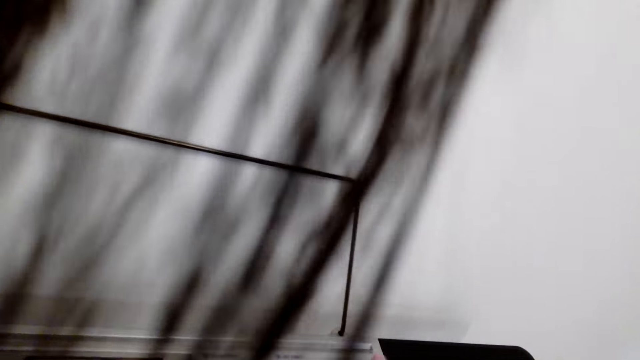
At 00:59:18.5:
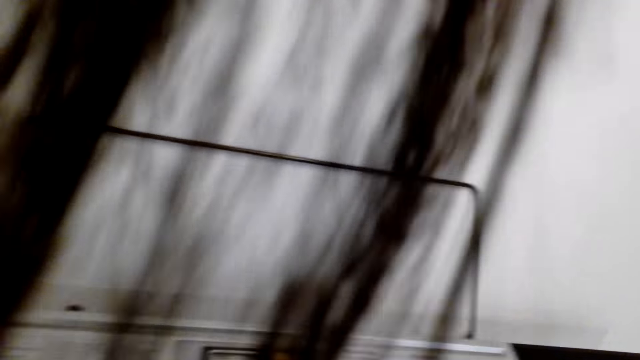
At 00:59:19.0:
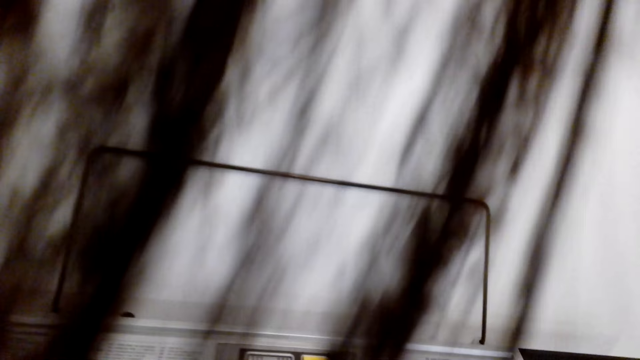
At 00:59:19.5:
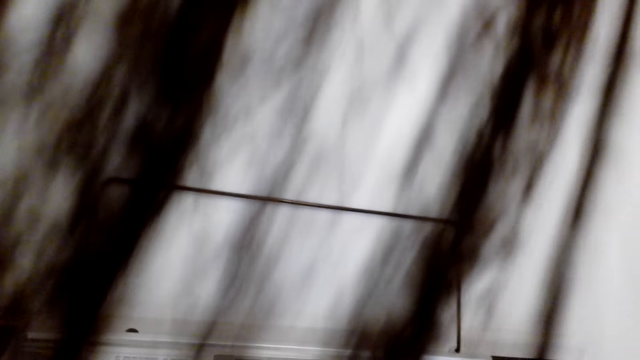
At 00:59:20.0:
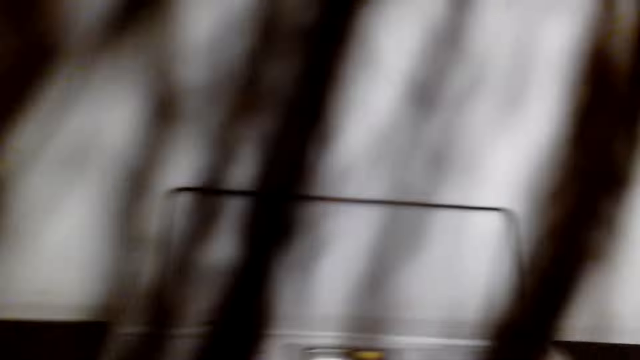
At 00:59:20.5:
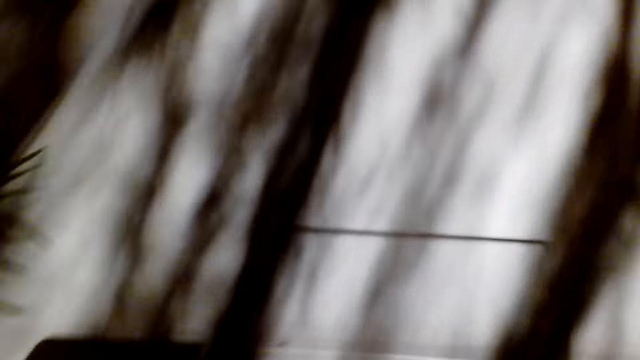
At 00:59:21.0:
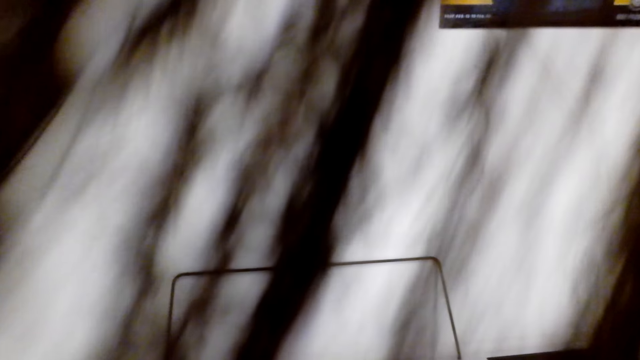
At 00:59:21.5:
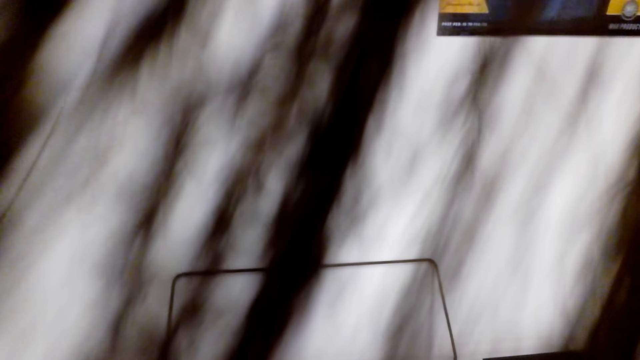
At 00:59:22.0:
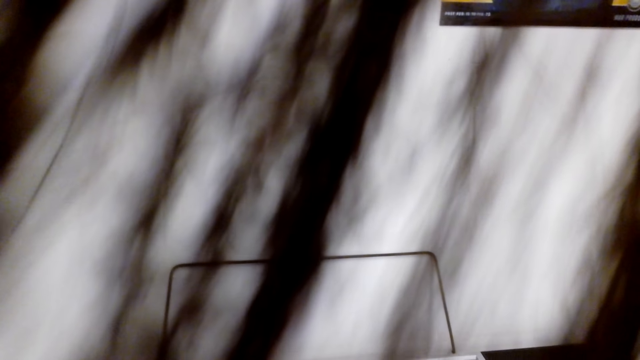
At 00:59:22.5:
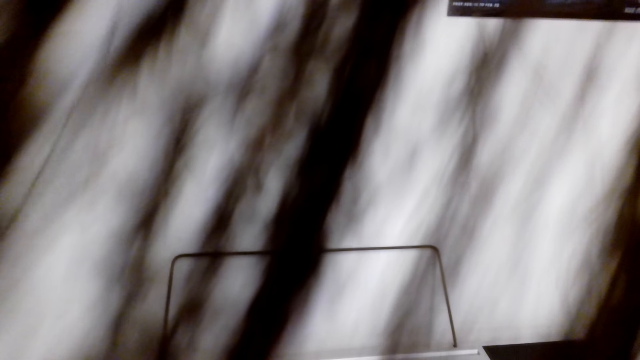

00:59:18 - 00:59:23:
The camera wearer plays the piano.

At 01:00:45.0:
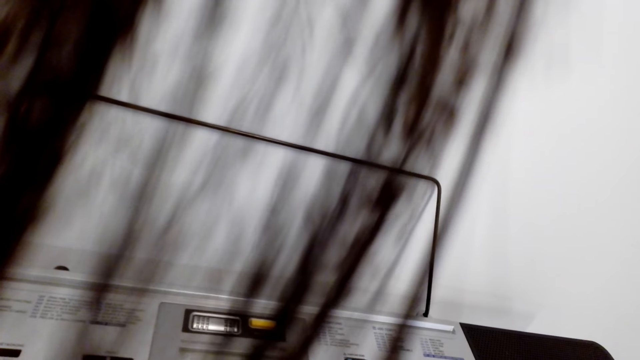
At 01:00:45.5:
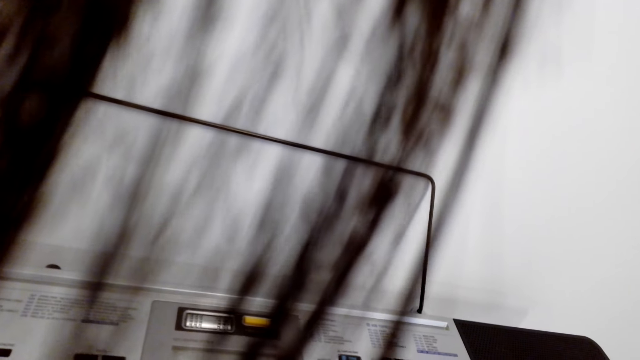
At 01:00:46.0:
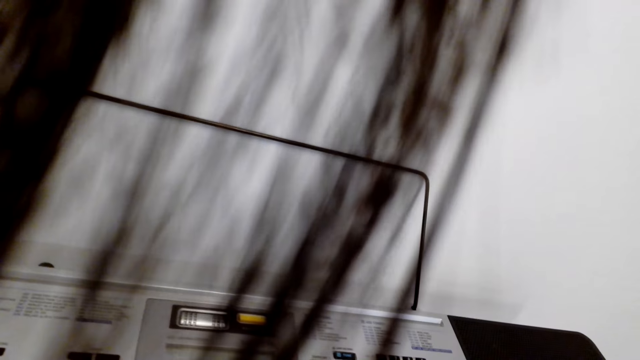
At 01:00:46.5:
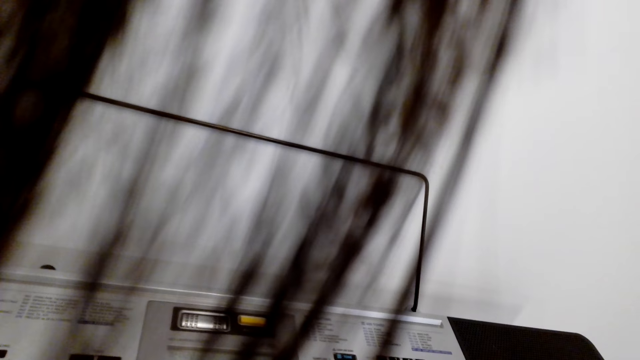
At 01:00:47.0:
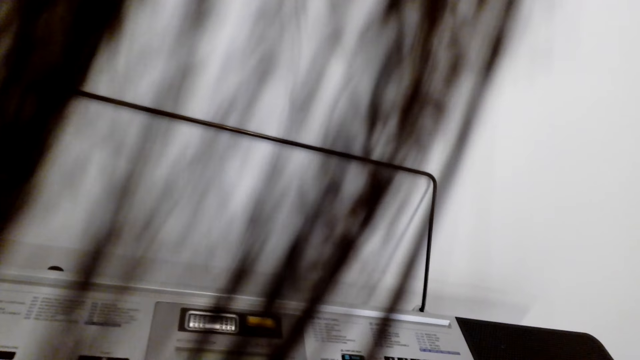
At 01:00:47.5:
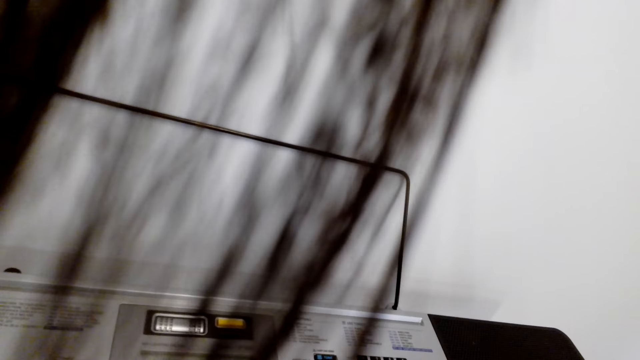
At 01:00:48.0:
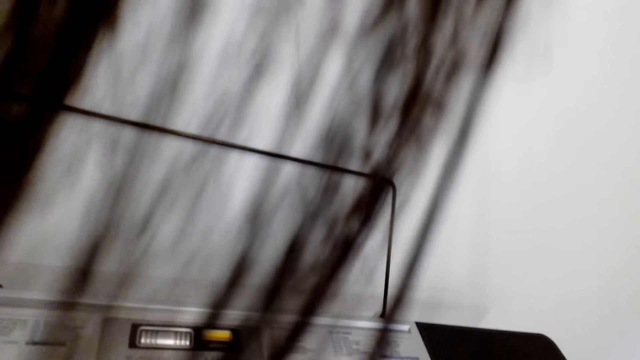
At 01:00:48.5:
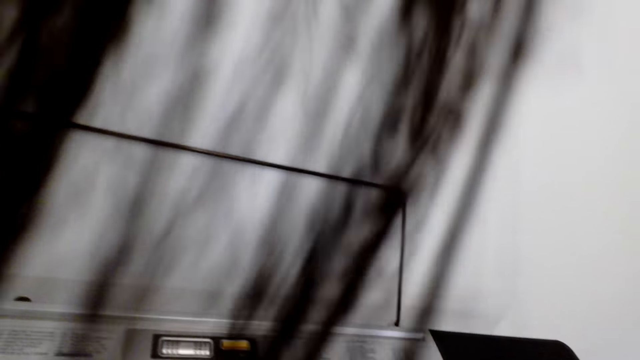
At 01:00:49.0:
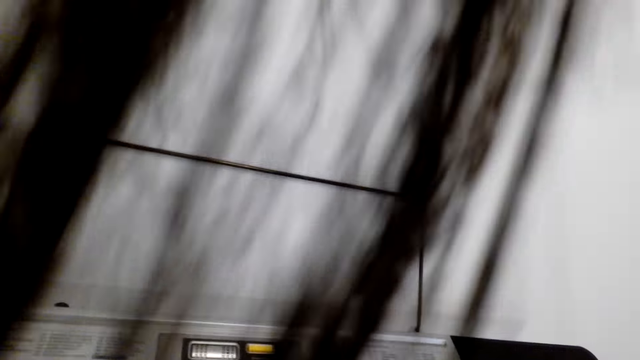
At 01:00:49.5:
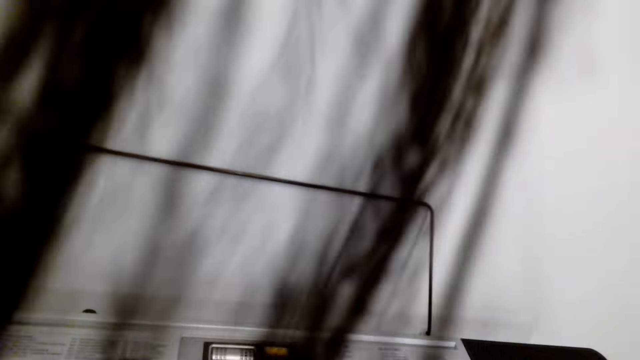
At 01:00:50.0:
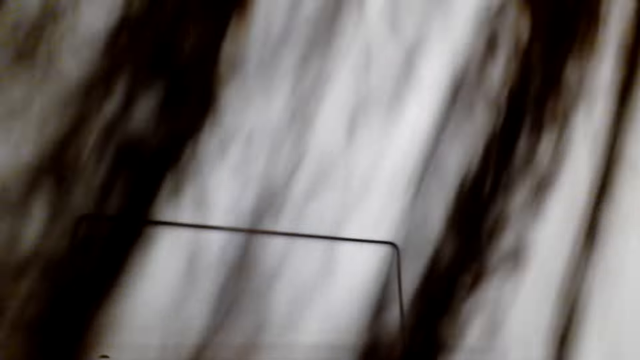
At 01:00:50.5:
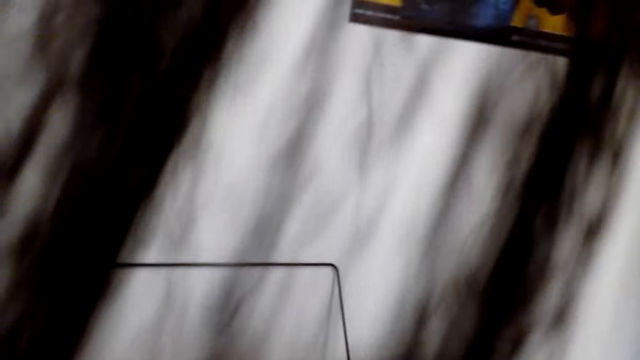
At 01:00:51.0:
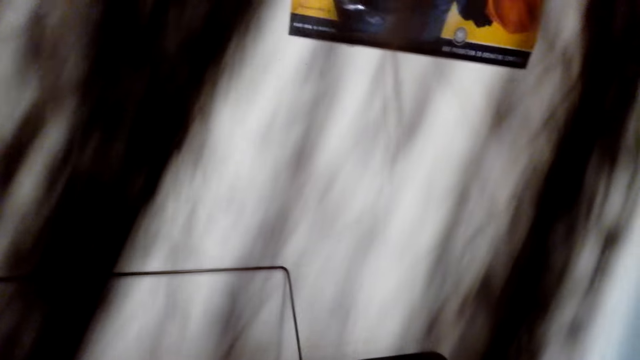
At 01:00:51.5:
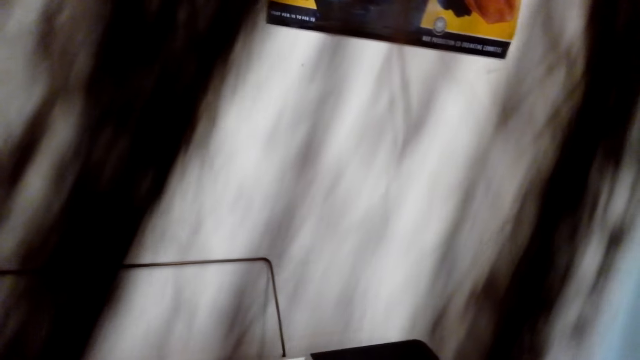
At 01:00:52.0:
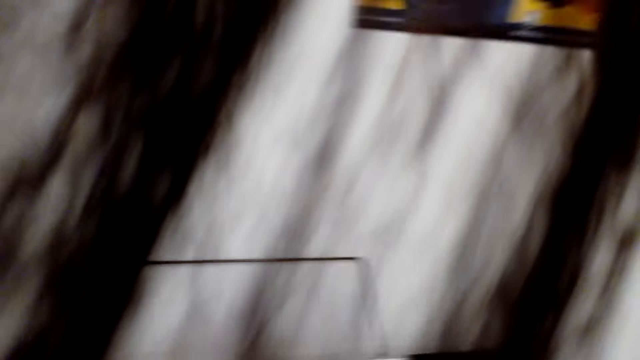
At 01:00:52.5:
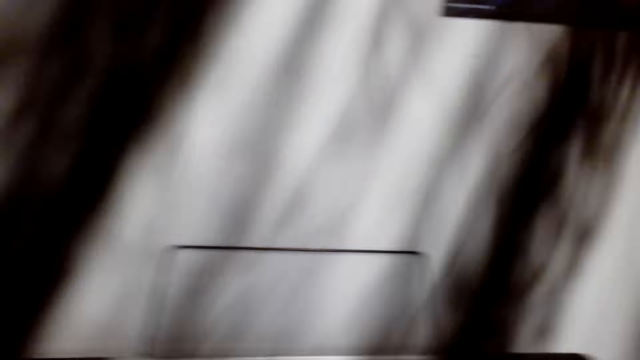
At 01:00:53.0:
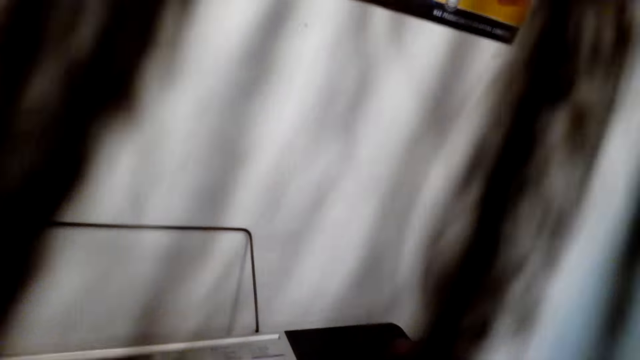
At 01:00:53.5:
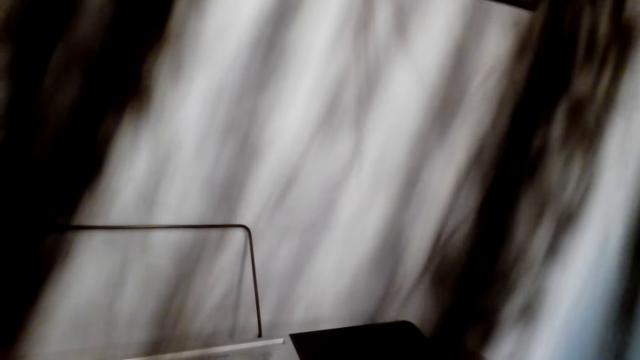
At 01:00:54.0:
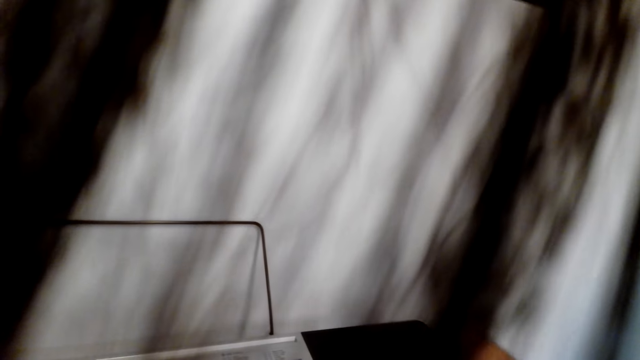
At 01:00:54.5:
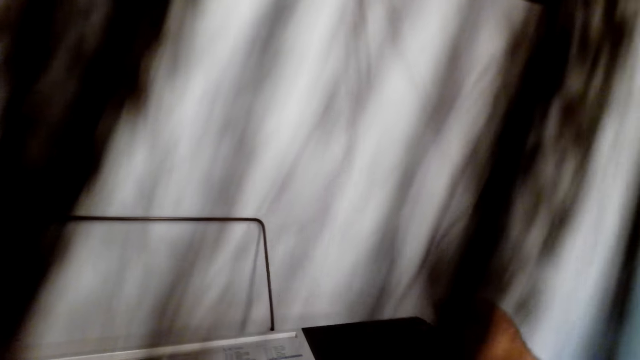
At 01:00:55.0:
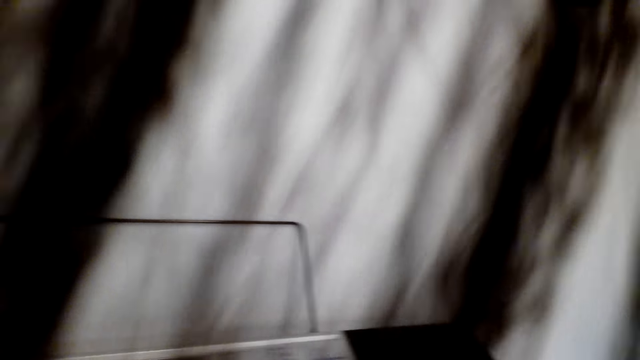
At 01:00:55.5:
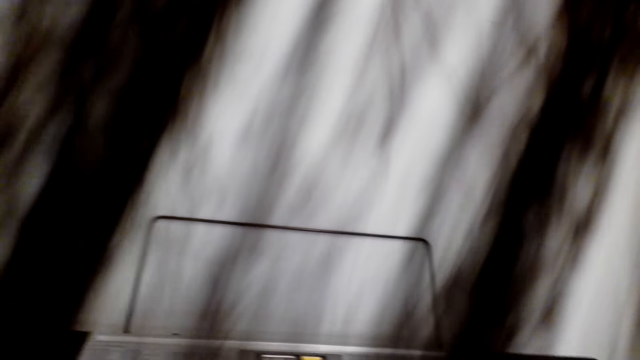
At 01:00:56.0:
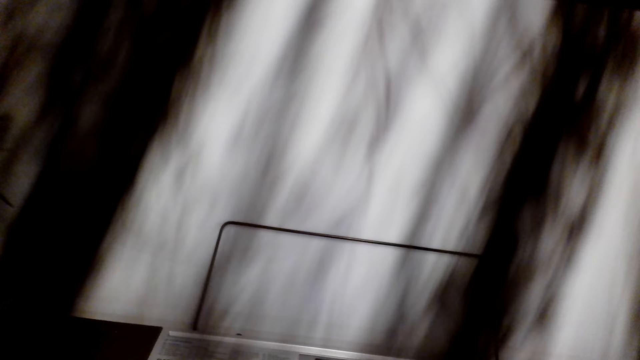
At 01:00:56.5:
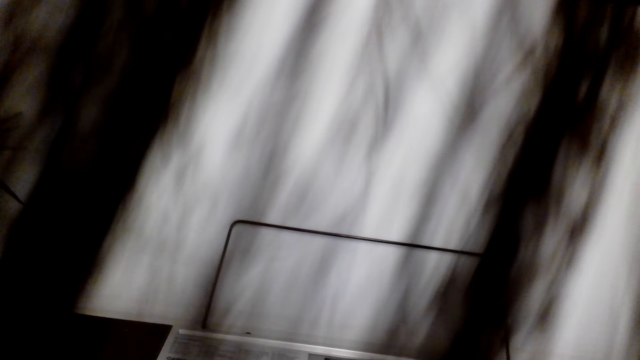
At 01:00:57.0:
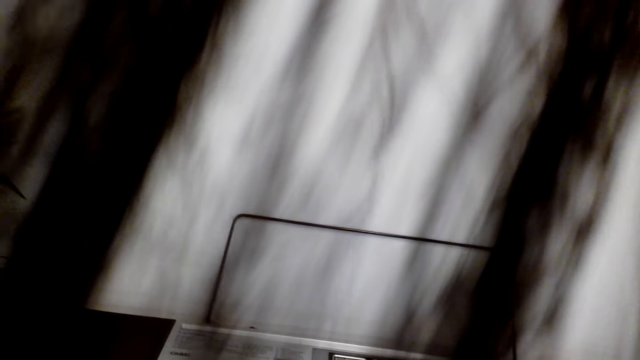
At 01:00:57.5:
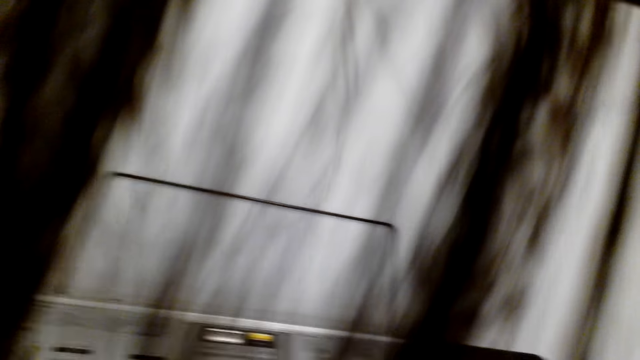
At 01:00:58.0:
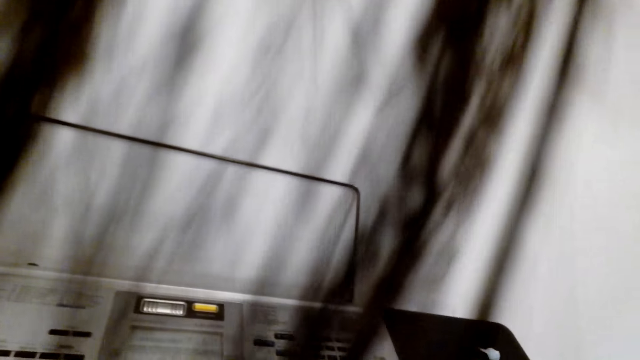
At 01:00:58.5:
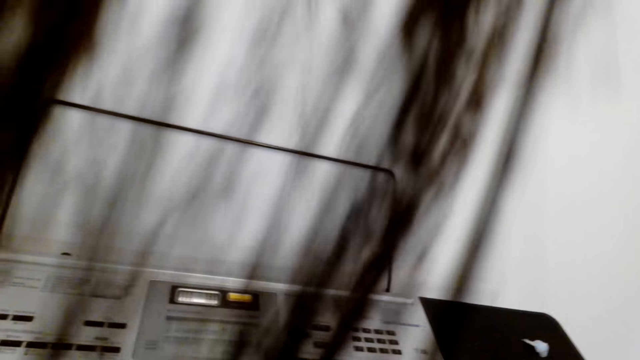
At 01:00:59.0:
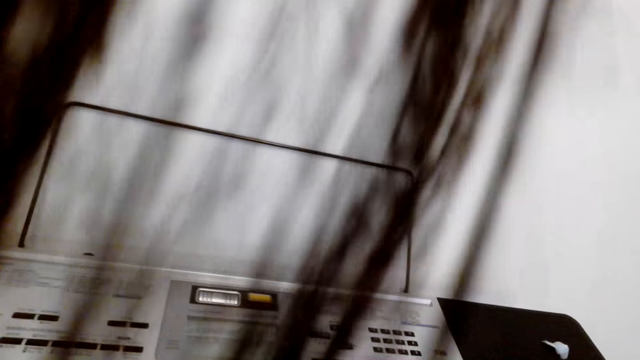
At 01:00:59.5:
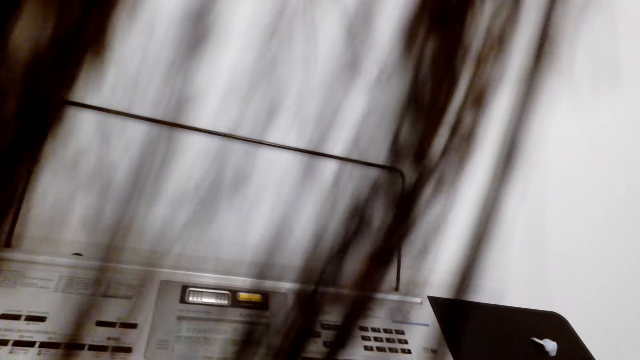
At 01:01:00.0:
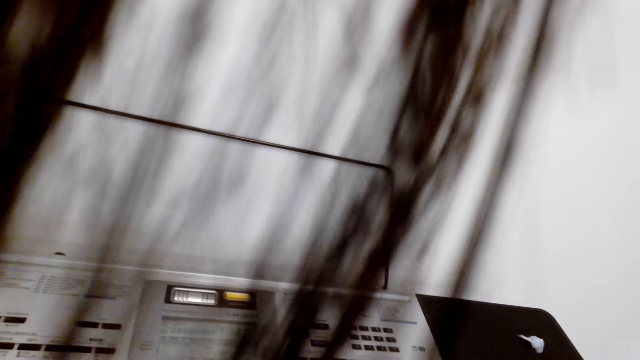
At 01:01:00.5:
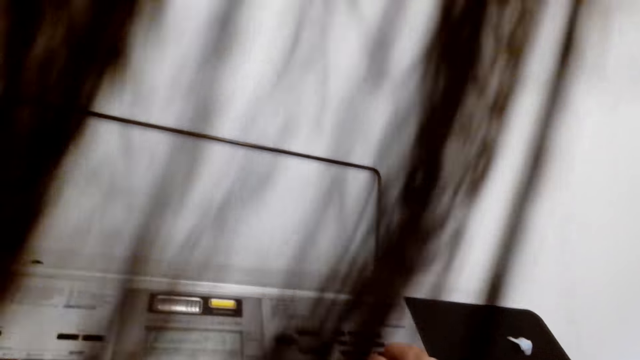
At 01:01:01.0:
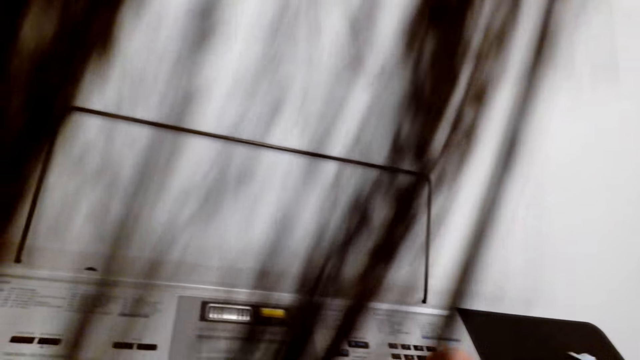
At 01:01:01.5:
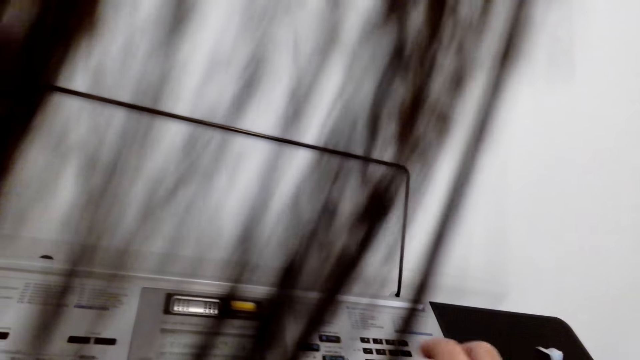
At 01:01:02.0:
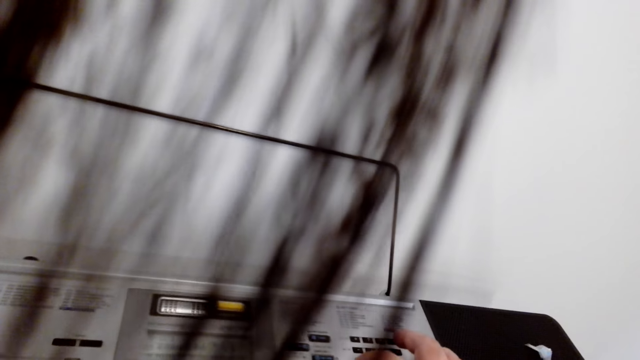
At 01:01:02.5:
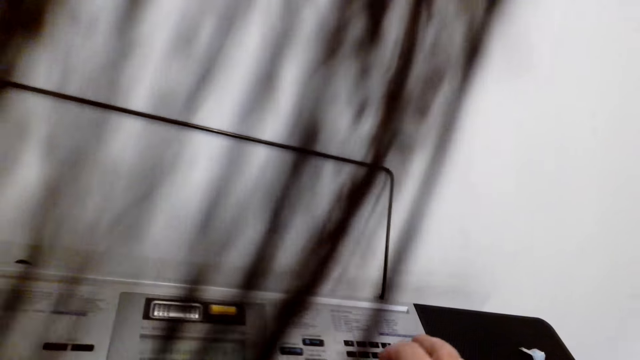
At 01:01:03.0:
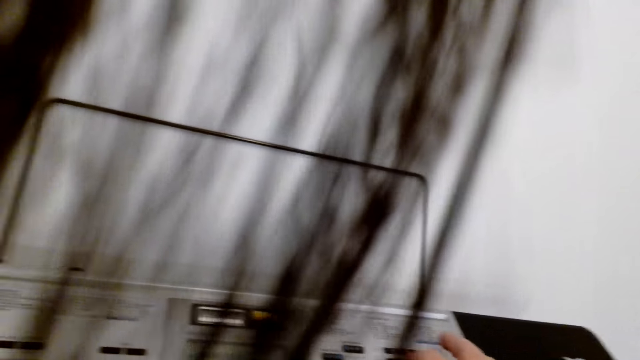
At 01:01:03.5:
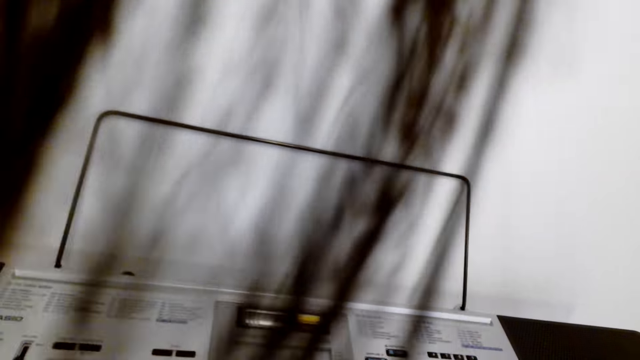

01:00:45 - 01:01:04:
The camera wearer moves his body. He plays the piano.
